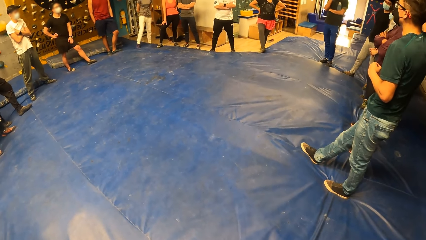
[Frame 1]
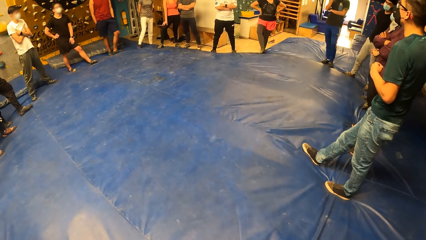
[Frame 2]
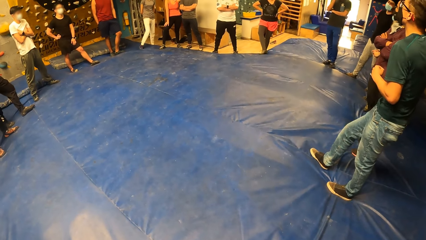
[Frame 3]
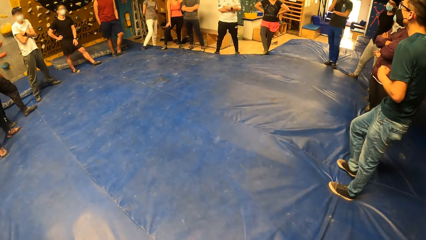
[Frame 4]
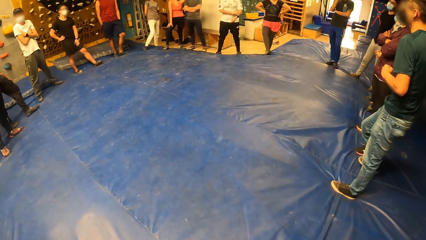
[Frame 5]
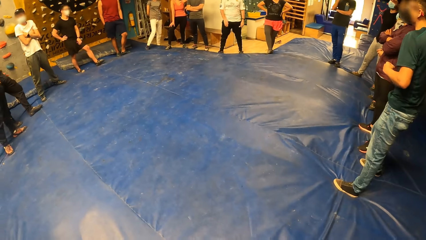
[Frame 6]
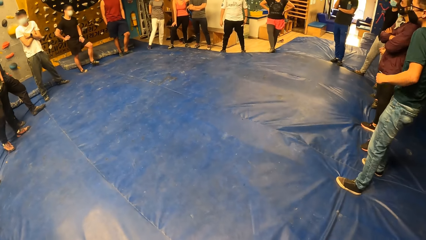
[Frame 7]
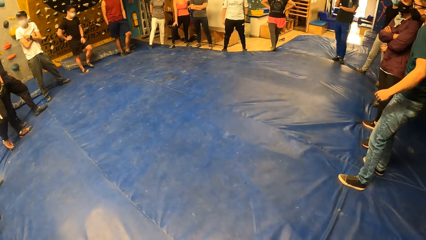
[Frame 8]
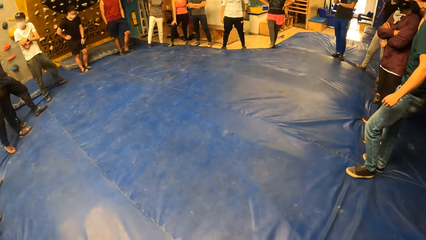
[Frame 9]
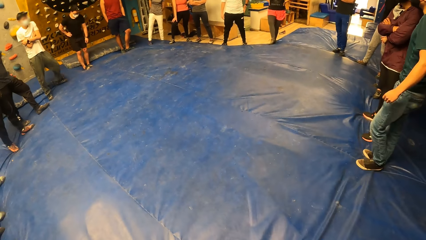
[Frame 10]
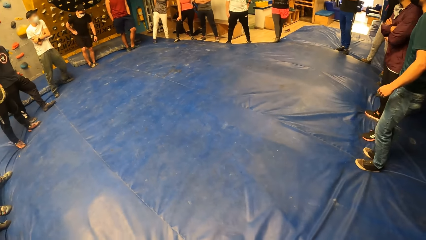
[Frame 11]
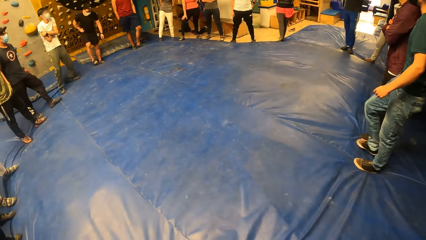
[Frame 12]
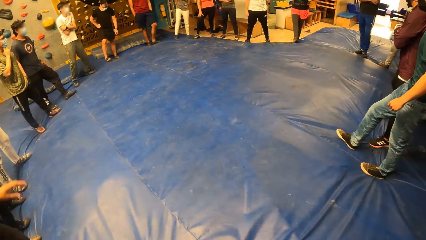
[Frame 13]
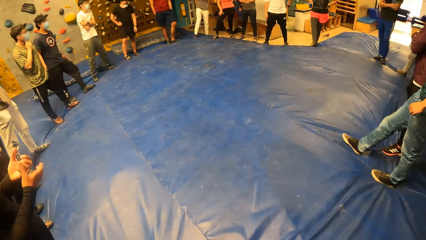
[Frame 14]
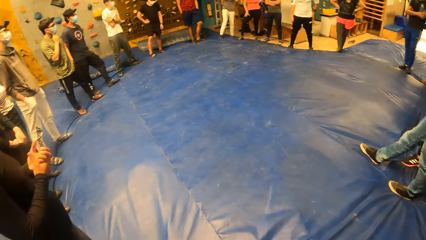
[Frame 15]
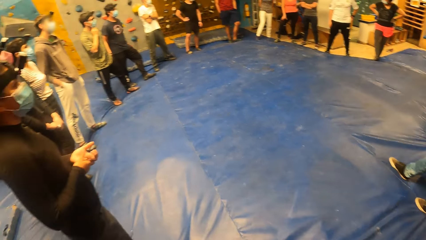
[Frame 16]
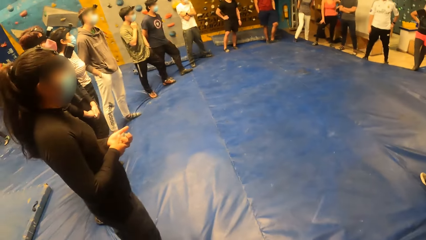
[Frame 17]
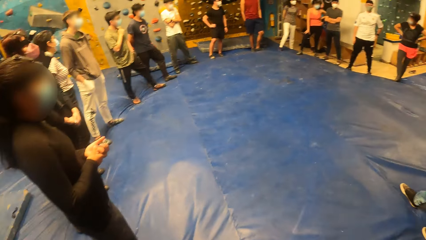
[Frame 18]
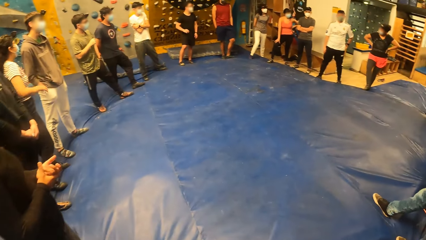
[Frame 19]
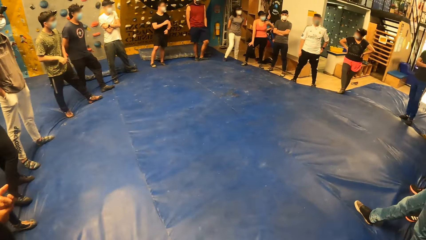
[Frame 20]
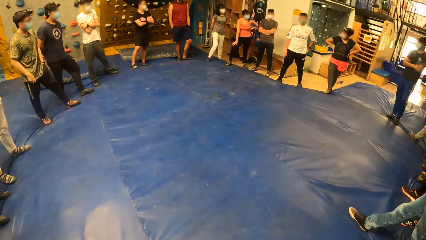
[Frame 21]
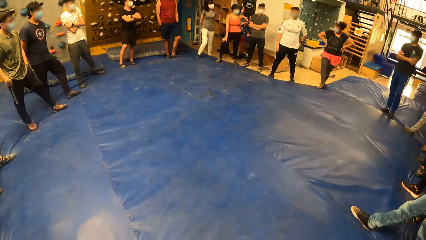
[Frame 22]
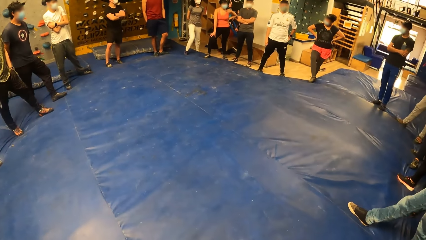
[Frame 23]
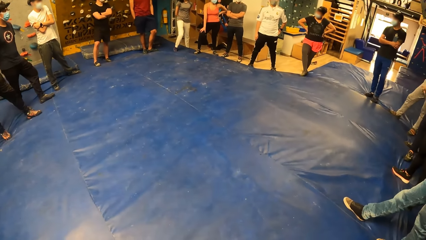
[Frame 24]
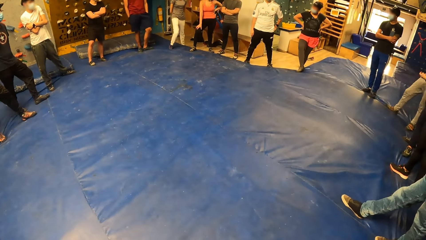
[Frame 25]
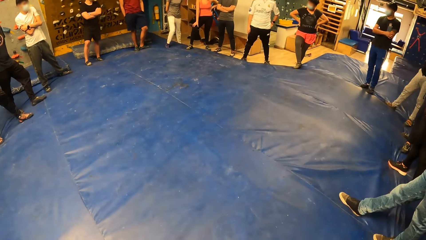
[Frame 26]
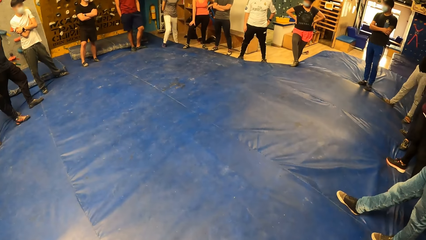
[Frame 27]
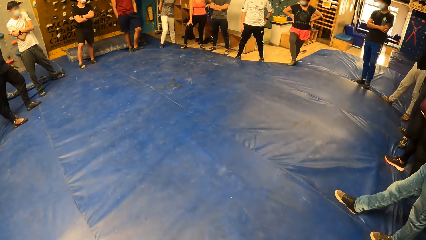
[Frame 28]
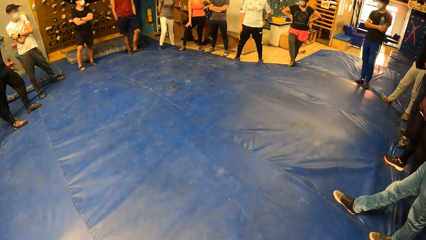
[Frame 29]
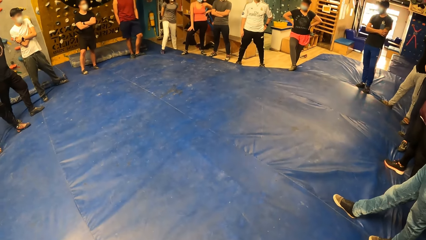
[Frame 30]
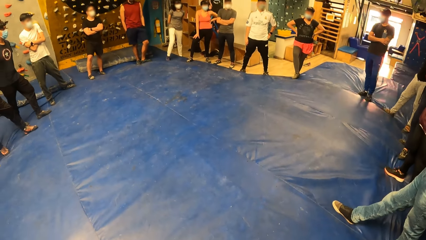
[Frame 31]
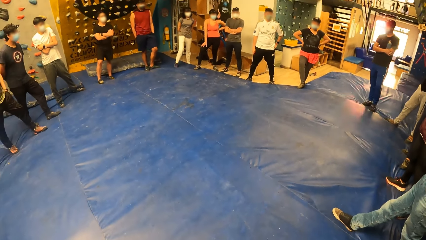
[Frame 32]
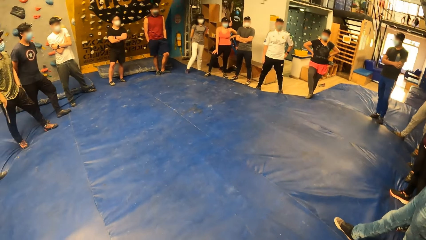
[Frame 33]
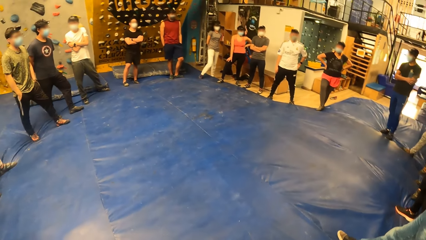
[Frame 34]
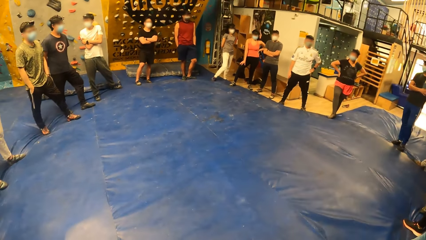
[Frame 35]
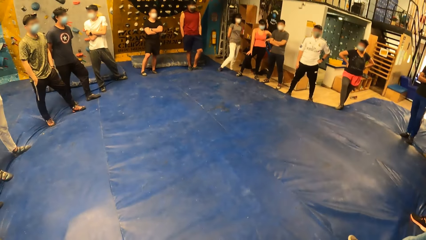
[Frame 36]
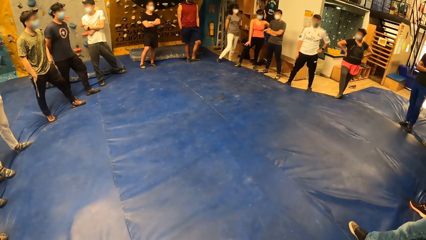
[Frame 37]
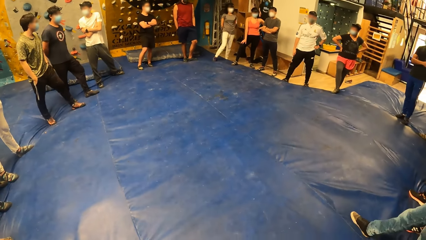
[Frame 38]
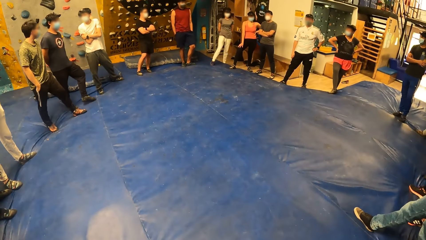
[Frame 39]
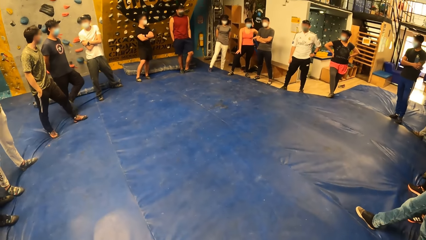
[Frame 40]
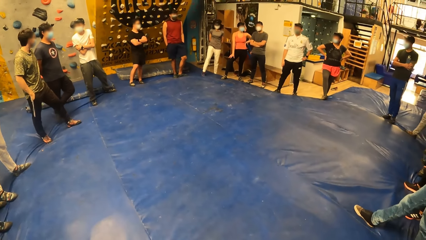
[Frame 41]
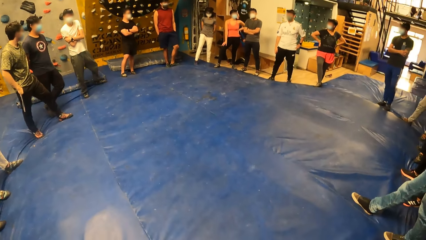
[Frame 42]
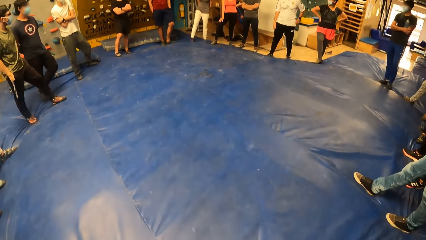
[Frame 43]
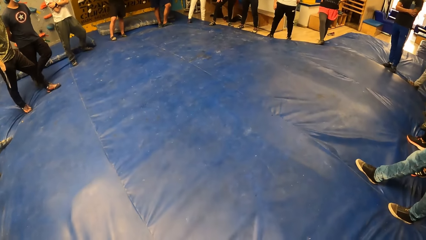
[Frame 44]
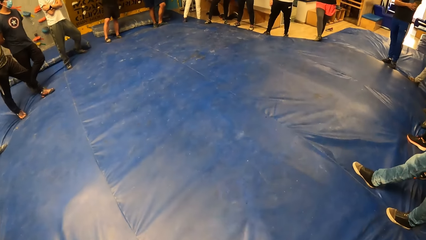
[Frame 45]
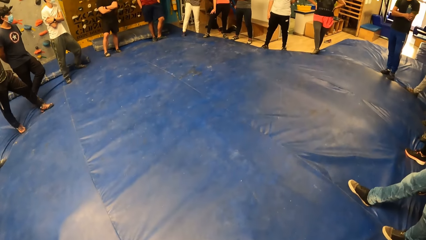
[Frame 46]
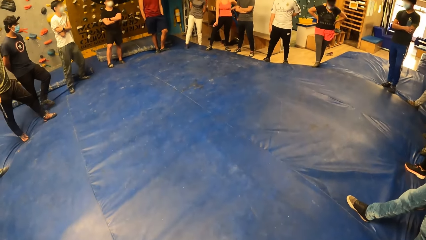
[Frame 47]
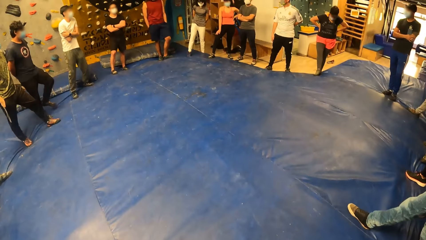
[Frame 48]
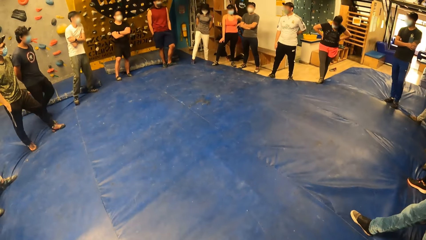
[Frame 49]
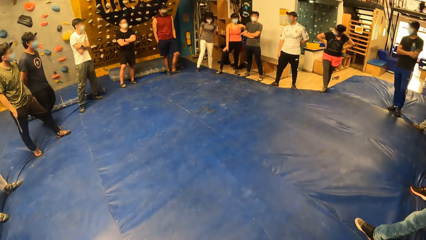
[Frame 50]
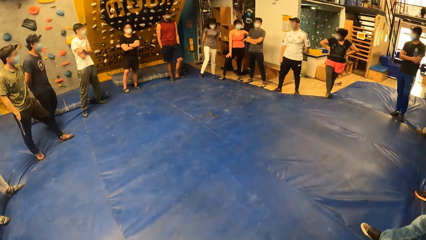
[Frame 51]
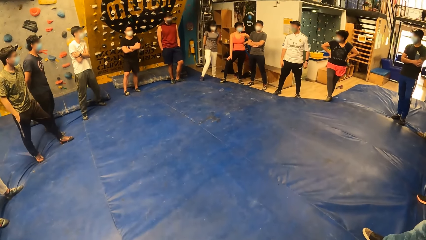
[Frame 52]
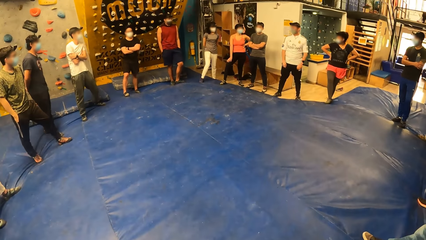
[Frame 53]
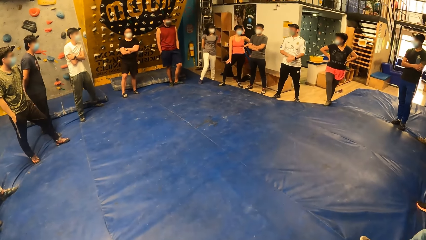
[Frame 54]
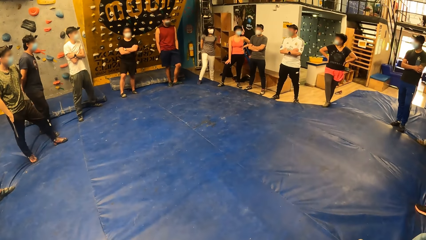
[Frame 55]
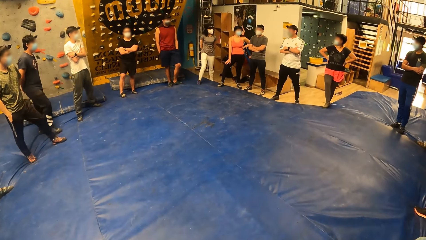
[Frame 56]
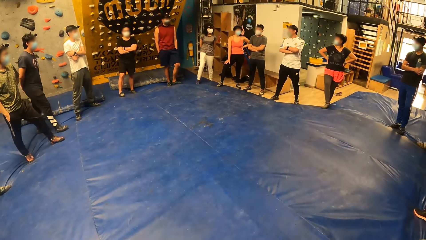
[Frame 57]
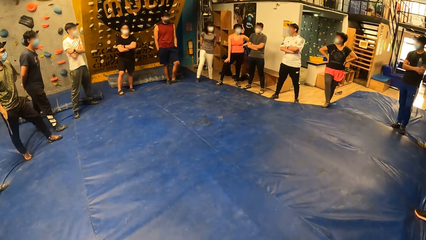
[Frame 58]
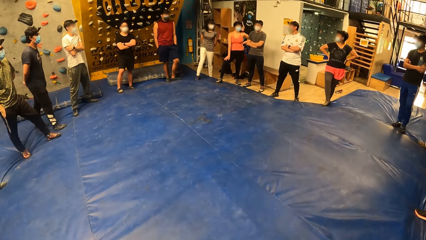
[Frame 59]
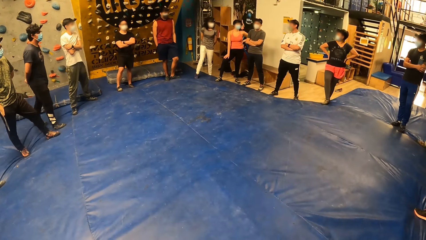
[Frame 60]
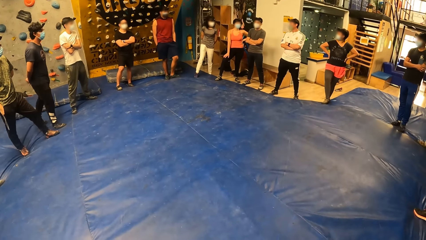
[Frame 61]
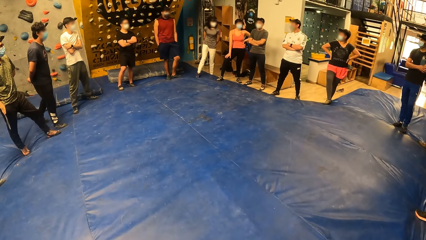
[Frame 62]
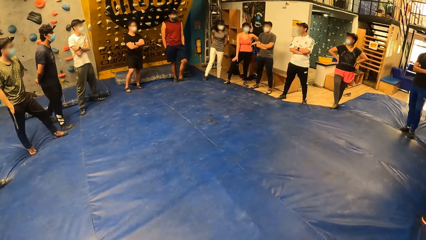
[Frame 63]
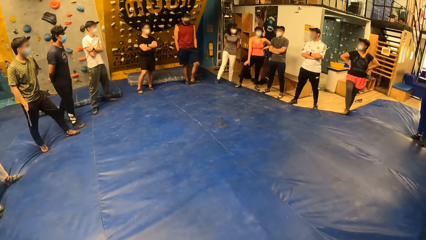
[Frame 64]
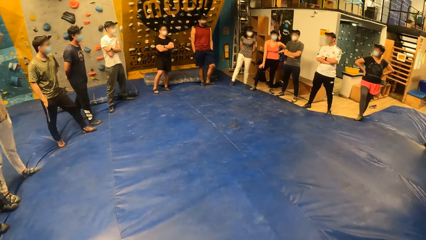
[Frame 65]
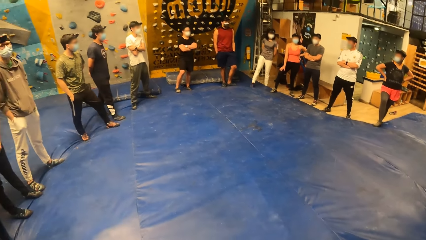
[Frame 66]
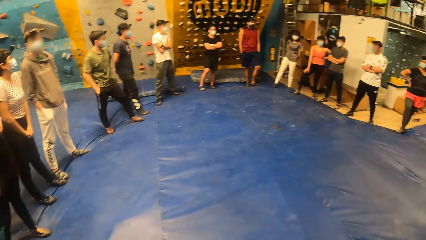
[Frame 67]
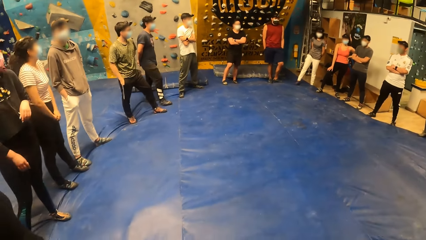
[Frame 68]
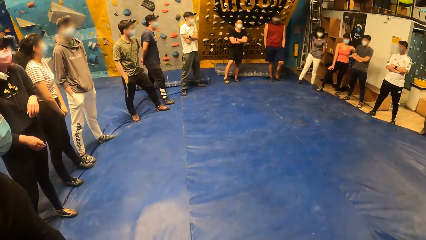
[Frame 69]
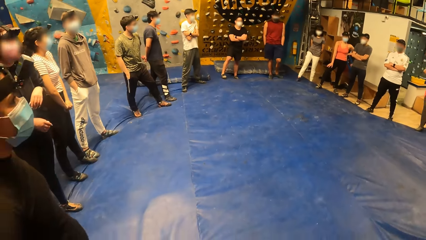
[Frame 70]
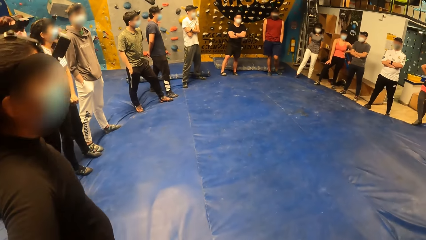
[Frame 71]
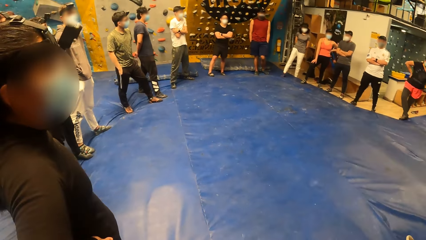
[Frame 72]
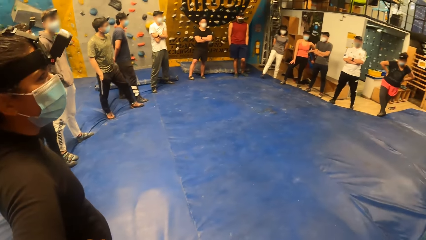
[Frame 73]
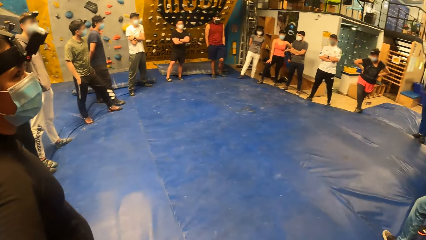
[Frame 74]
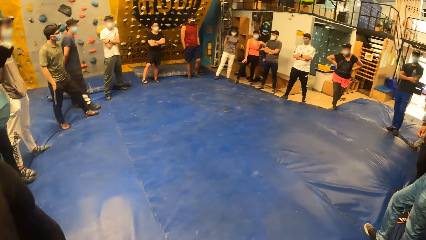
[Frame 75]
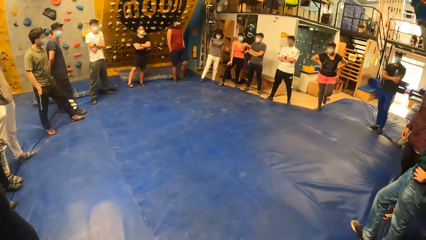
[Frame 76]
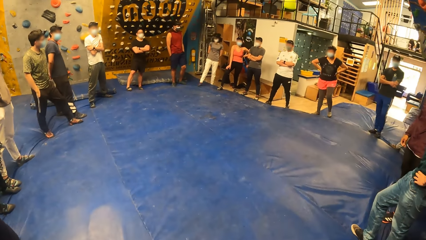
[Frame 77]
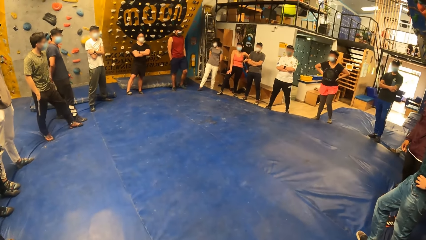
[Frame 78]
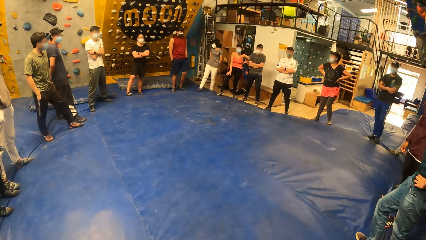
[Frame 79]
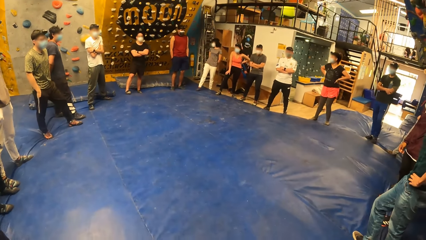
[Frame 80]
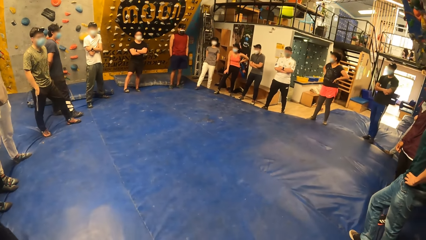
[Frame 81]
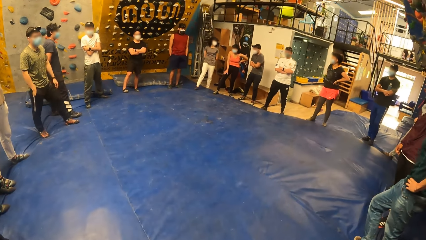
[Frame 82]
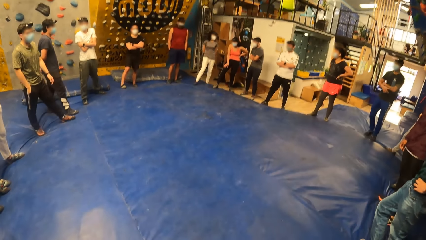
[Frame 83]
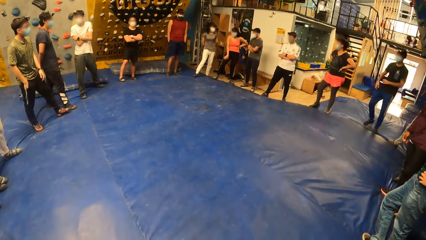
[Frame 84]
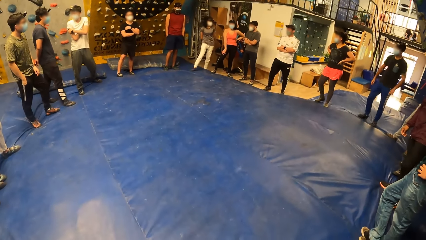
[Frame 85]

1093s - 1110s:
The man adjusts both his legs.
